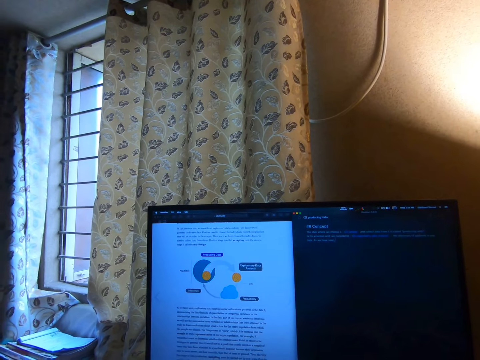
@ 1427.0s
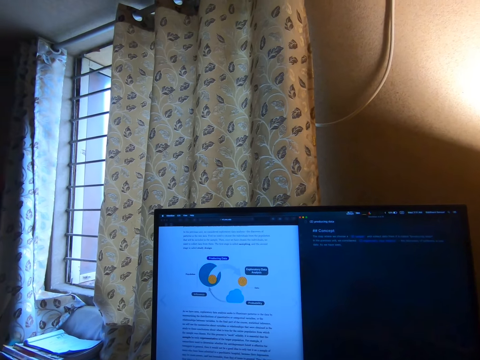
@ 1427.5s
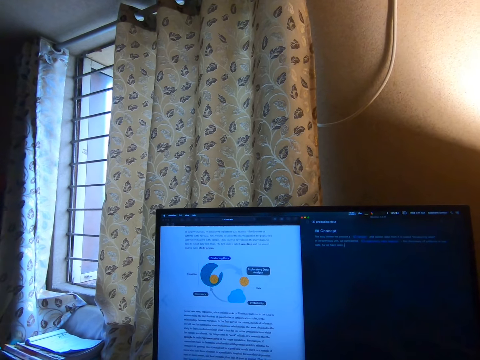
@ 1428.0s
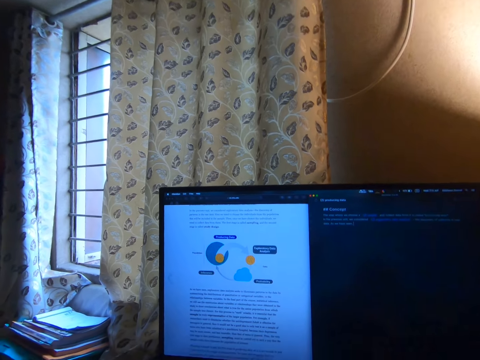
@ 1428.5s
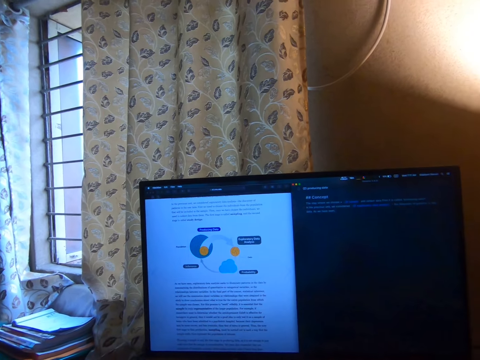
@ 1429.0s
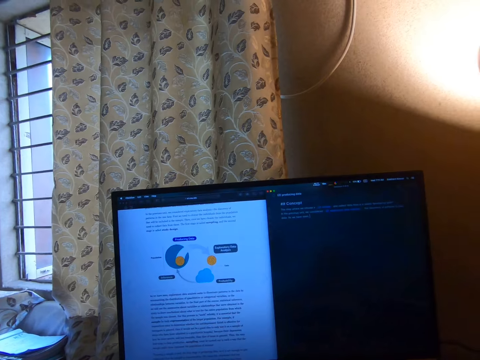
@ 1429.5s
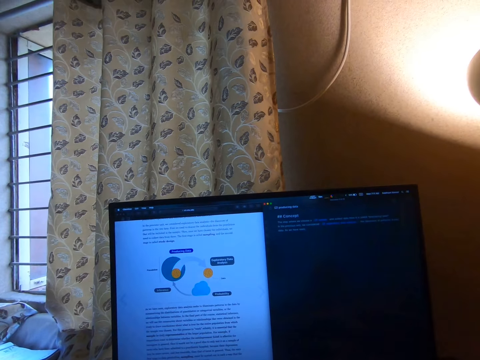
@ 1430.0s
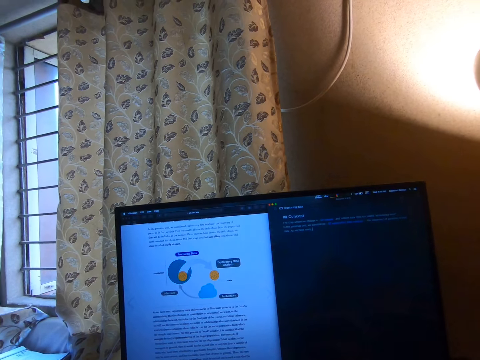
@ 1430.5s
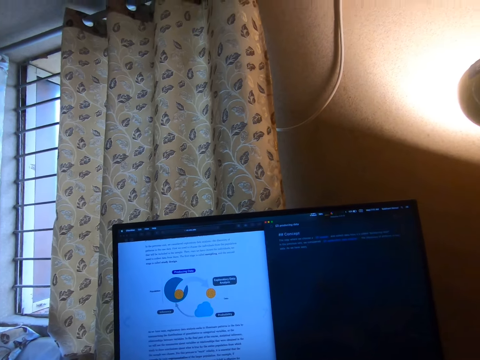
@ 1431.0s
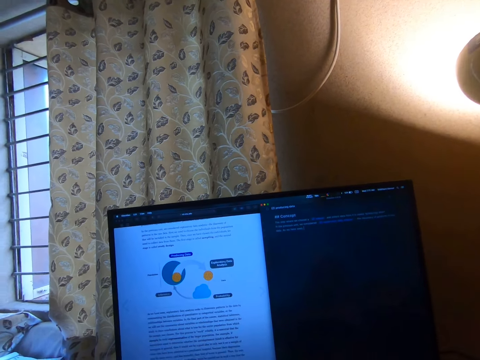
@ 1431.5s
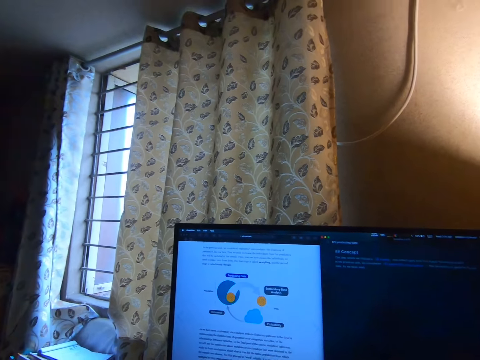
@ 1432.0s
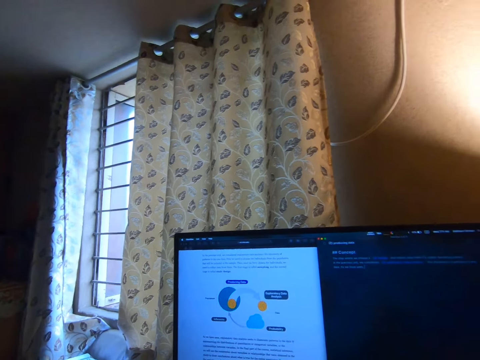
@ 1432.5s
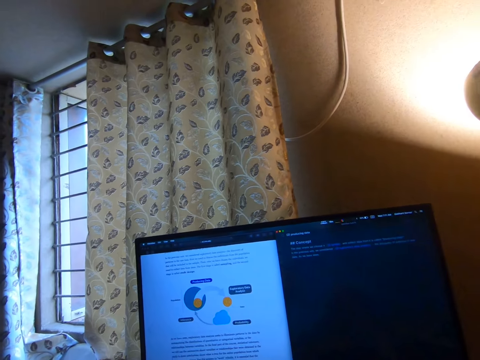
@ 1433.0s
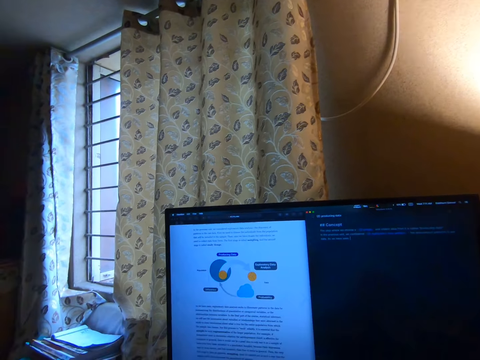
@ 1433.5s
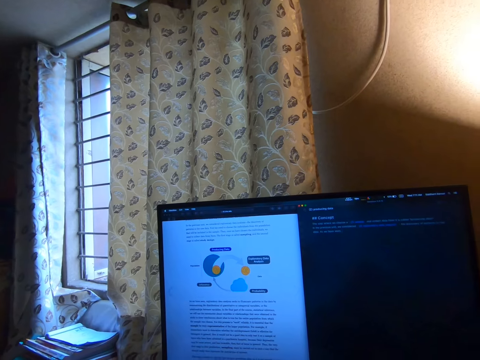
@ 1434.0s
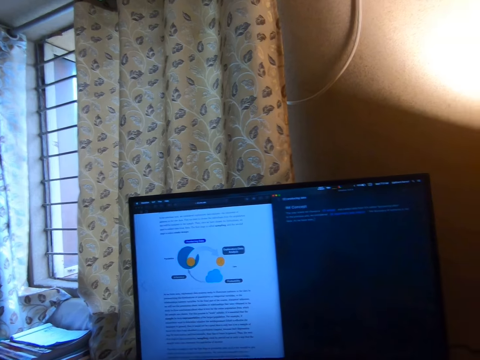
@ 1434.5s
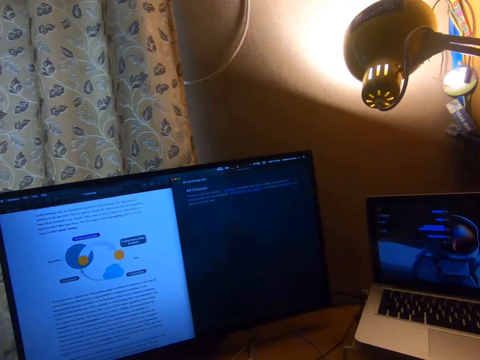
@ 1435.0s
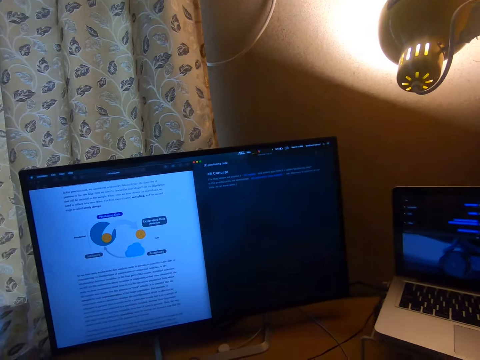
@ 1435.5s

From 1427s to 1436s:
The camera wearer looks the other side.

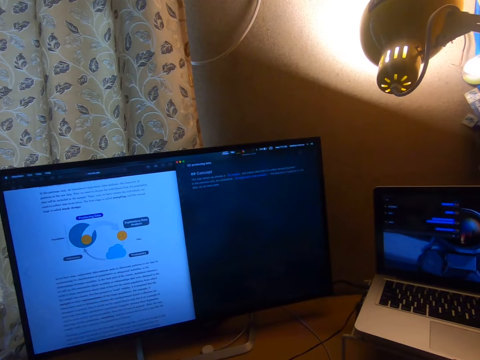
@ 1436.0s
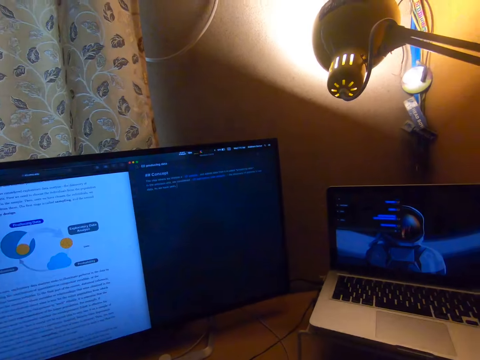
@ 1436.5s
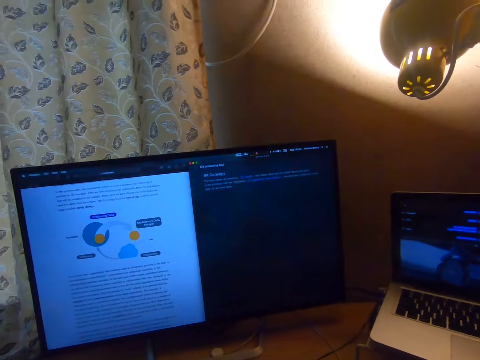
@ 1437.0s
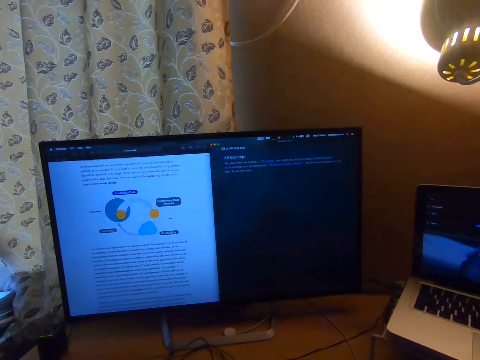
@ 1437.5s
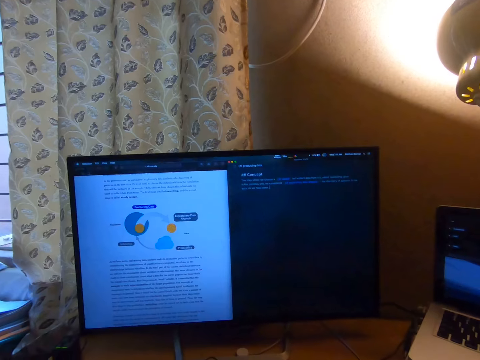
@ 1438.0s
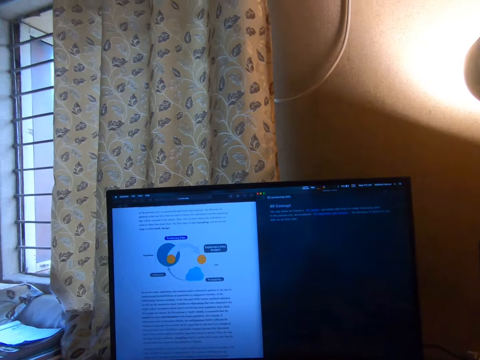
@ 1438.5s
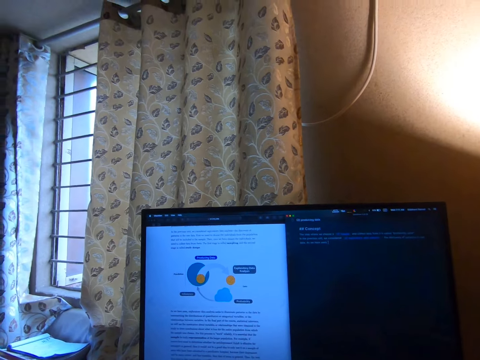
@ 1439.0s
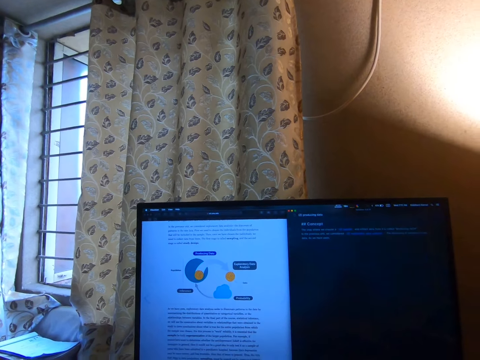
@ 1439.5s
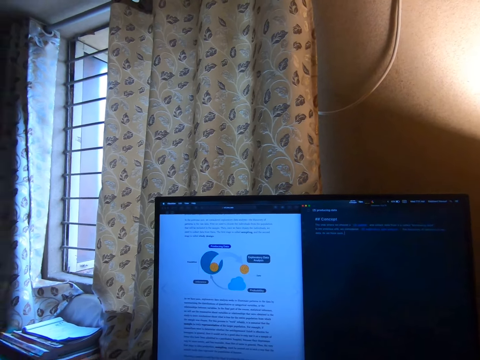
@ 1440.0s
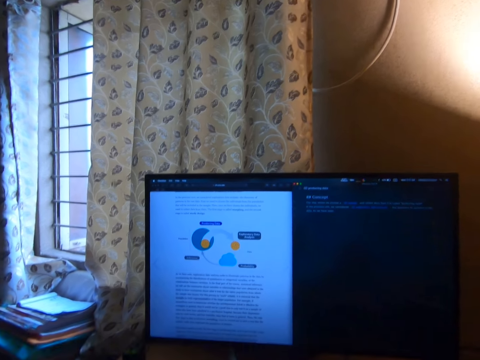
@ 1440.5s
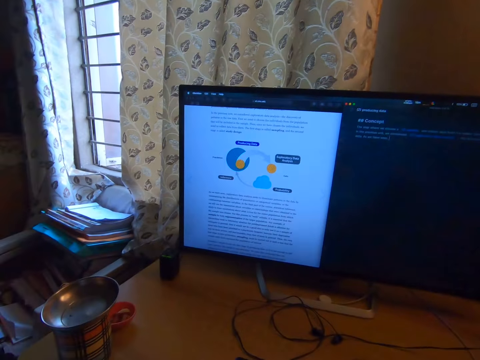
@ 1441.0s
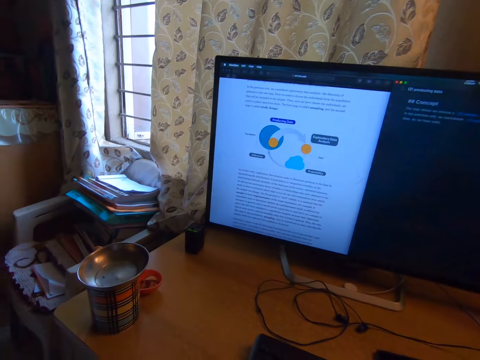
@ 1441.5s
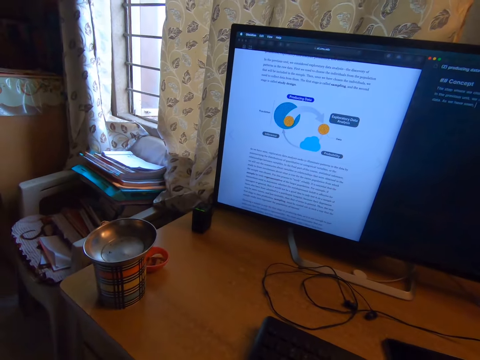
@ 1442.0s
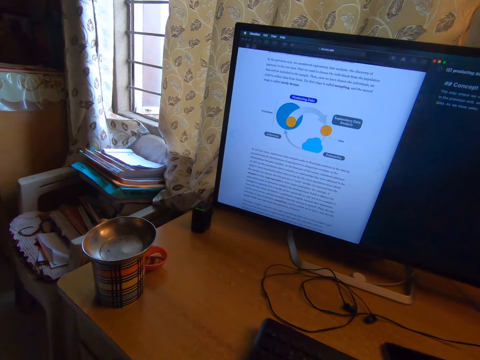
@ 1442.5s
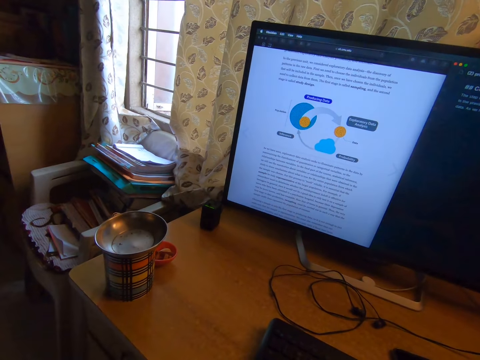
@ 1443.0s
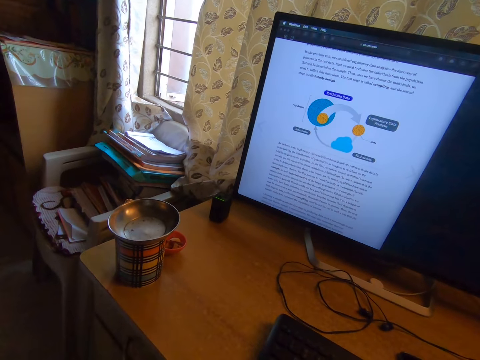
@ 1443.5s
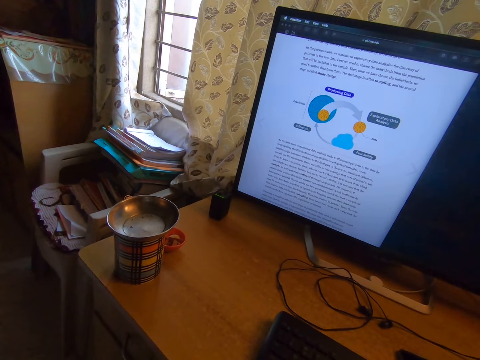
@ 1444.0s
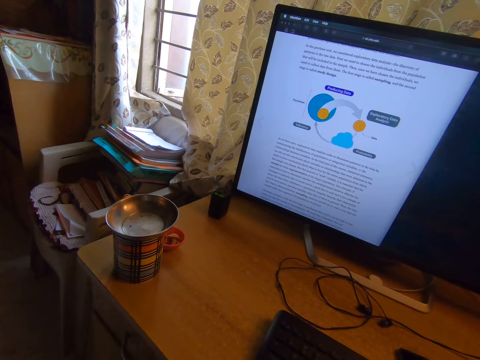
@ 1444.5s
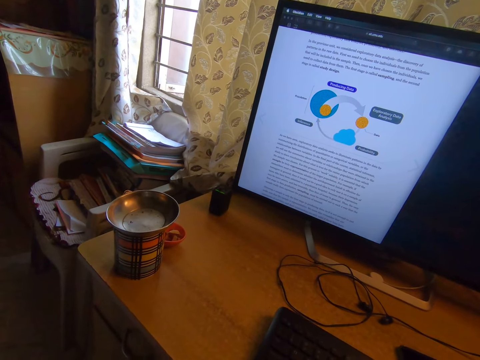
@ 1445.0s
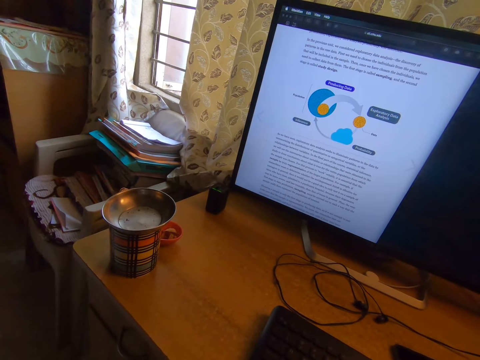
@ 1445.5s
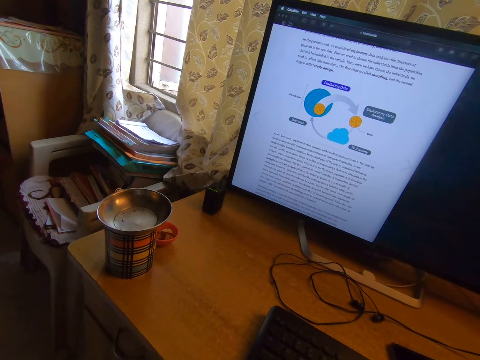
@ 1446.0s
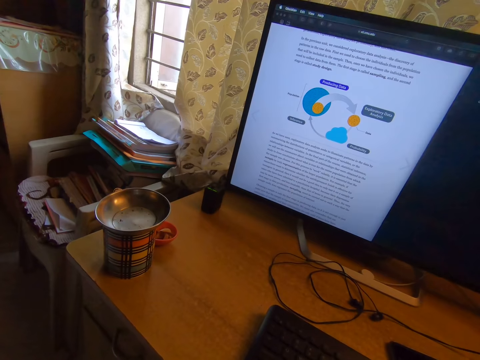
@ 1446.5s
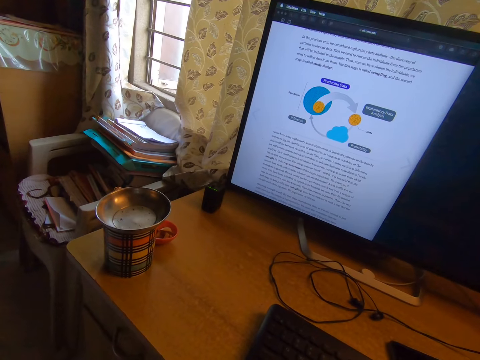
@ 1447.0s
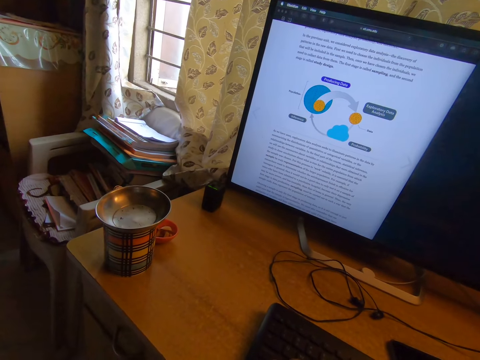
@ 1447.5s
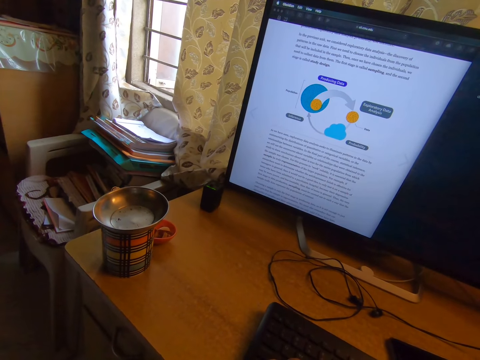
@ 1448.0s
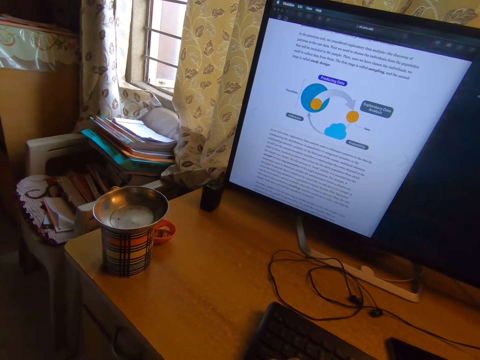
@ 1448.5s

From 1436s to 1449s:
The camera wearer adjusts the camera. They read on the screen.

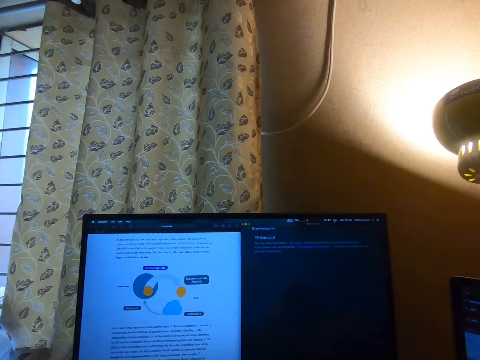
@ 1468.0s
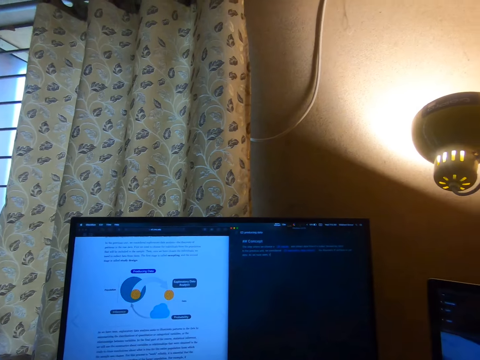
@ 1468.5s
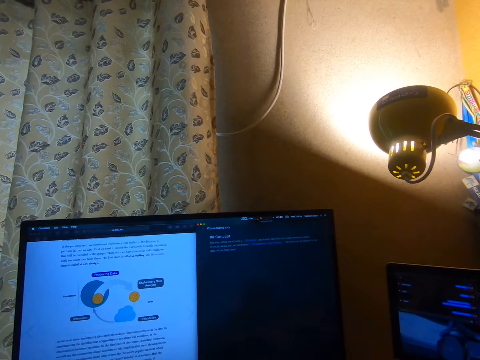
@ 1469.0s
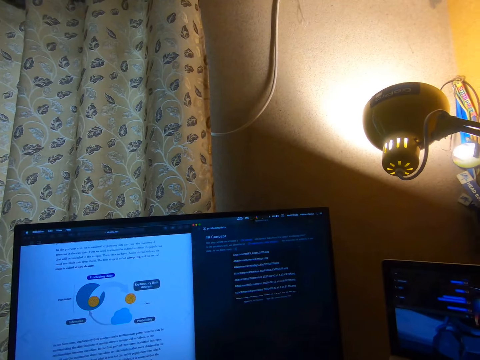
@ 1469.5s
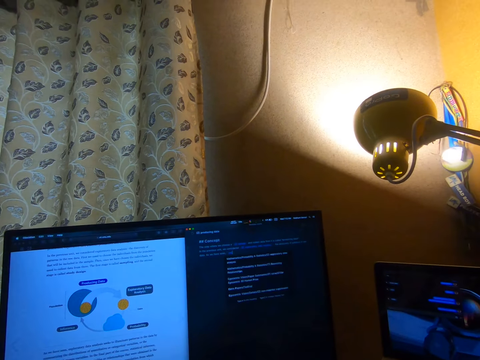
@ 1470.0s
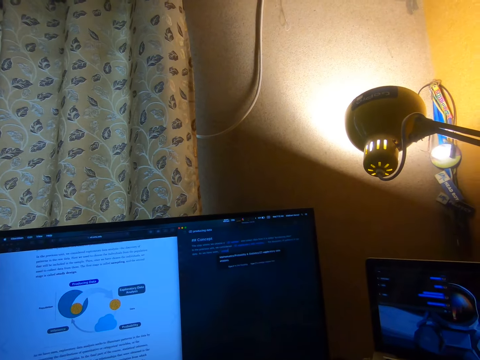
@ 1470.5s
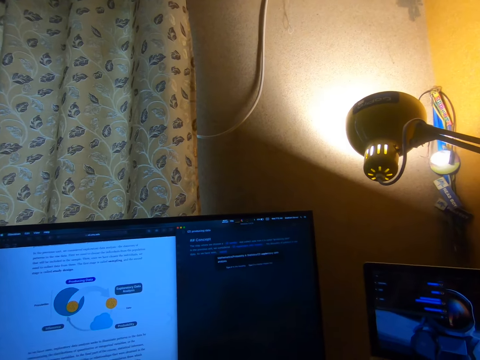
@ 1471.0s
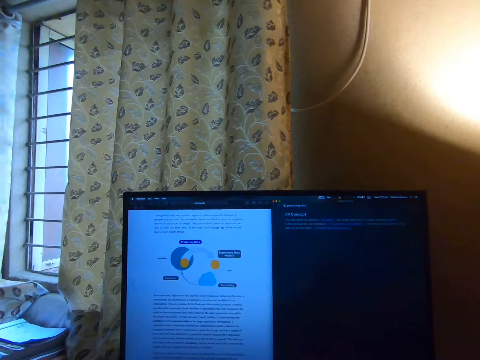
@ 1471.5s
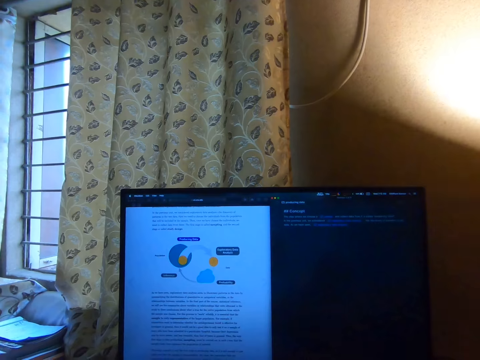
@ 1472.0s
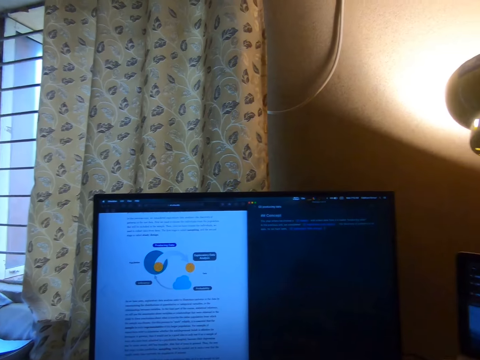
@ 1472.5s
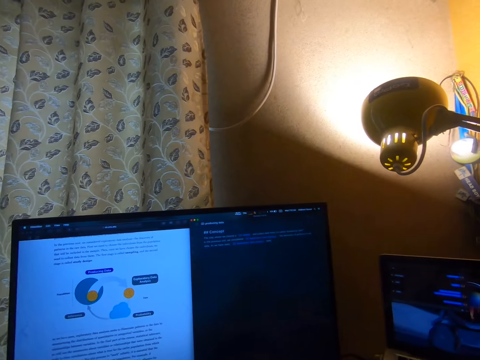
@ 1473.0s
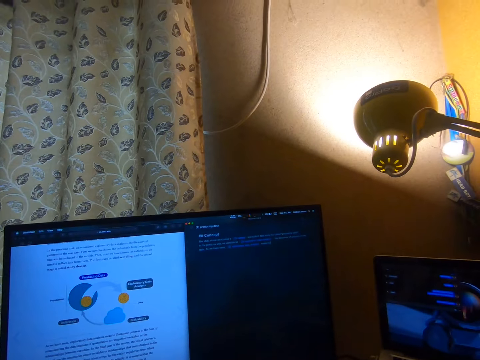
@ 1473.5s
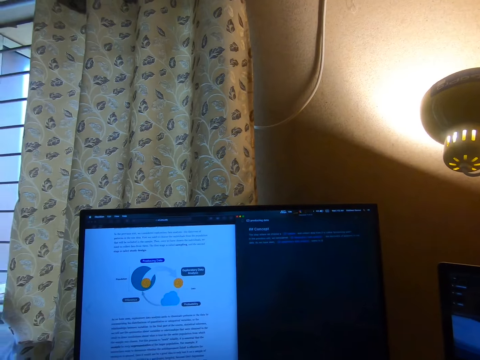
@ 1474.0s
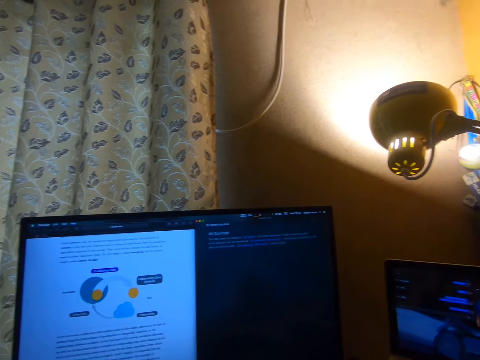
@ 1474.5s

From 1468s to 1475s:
The camera wearer types on the screen.
